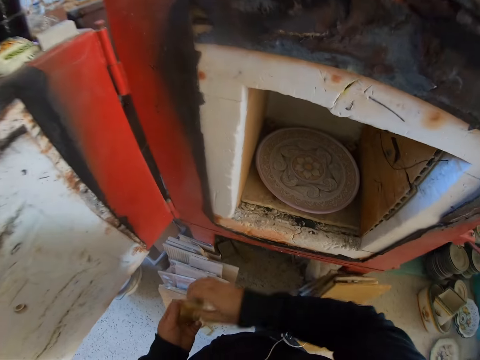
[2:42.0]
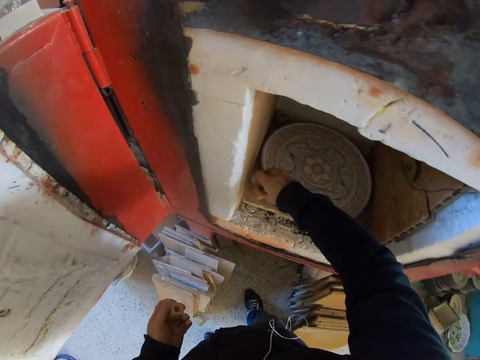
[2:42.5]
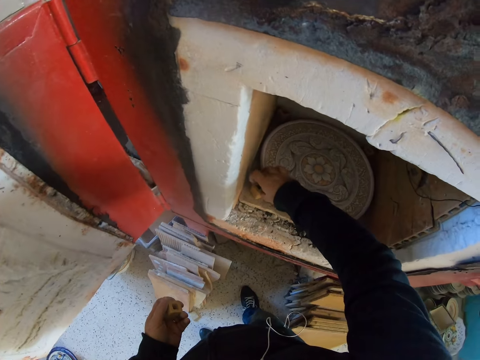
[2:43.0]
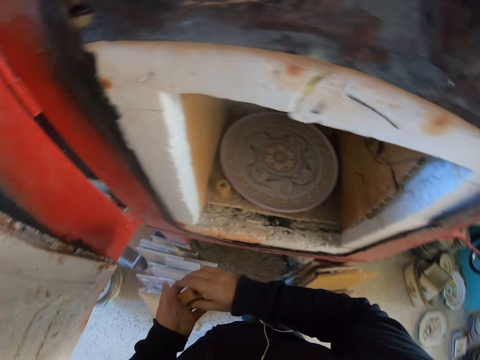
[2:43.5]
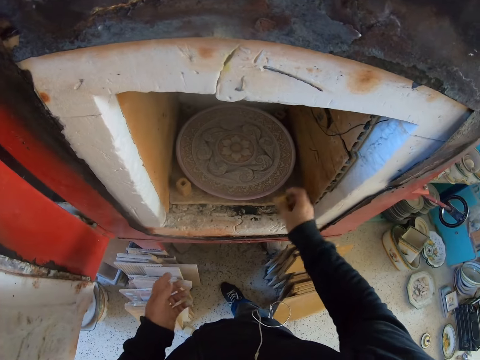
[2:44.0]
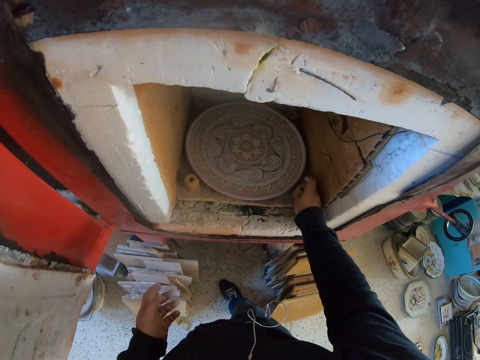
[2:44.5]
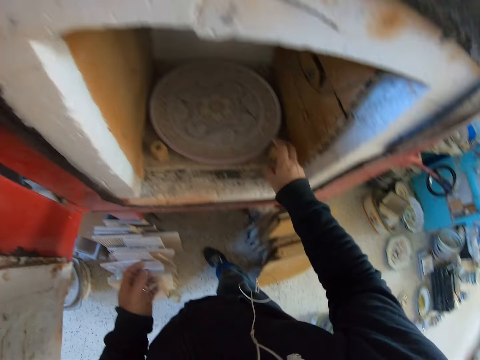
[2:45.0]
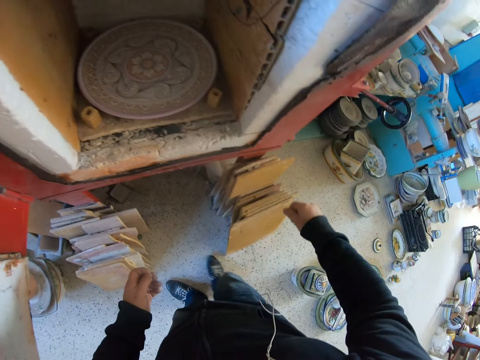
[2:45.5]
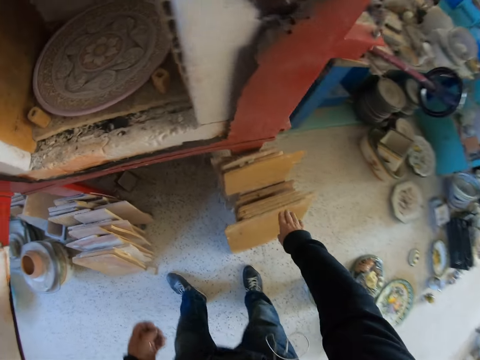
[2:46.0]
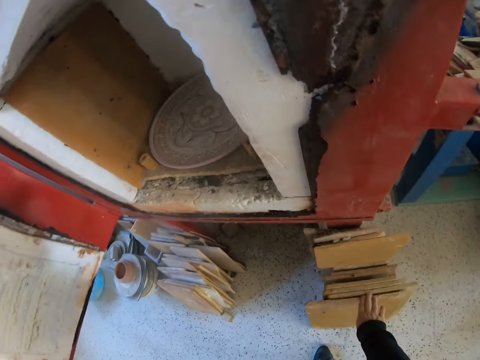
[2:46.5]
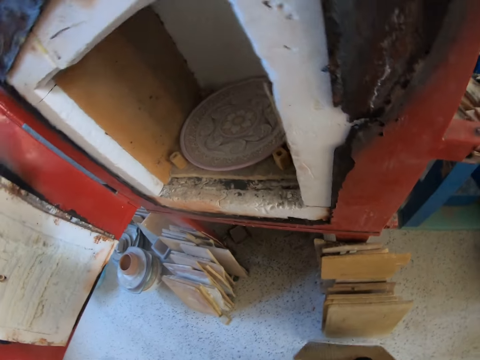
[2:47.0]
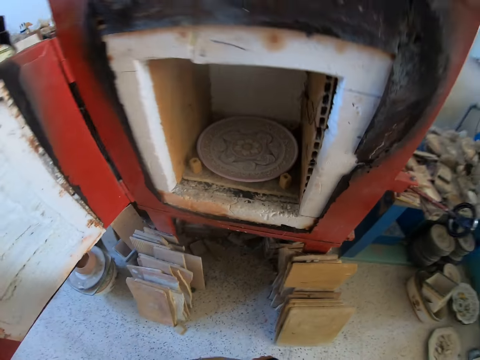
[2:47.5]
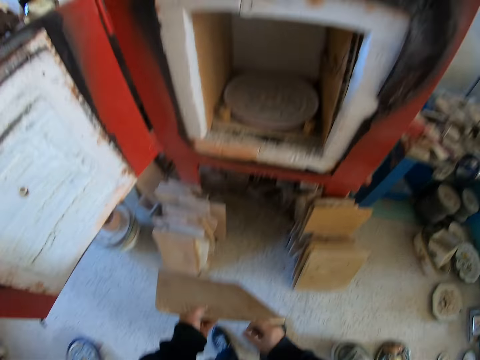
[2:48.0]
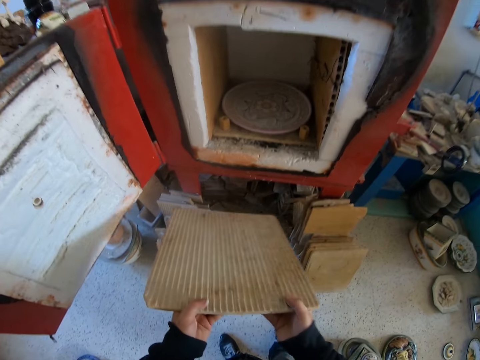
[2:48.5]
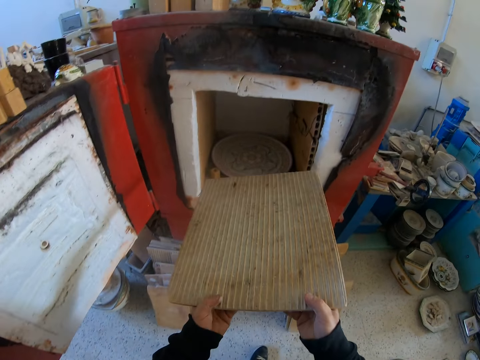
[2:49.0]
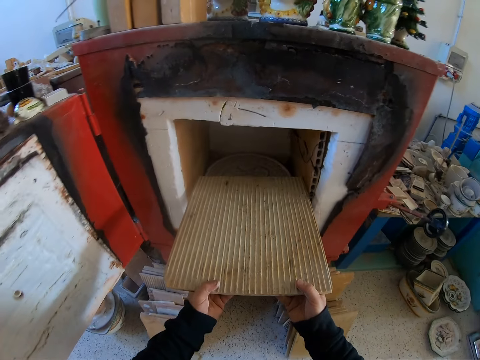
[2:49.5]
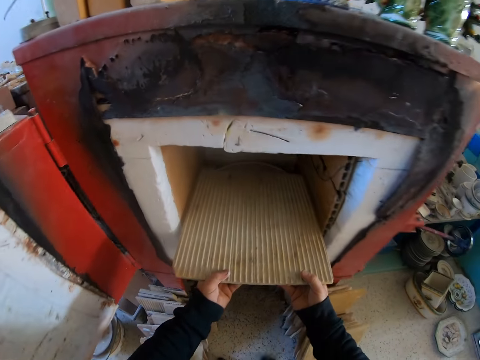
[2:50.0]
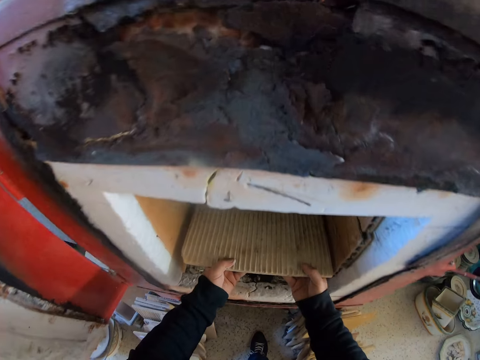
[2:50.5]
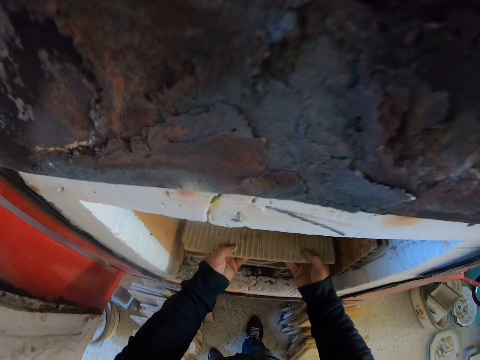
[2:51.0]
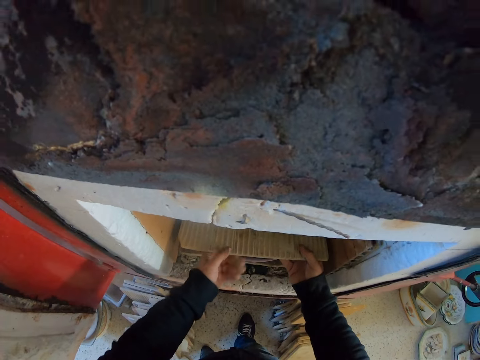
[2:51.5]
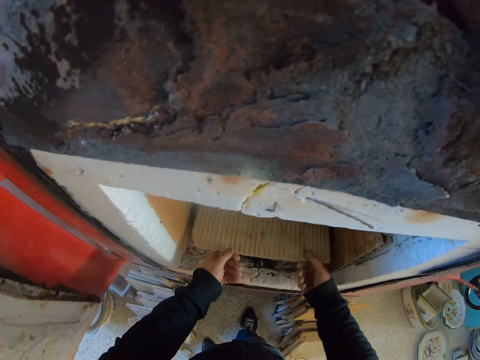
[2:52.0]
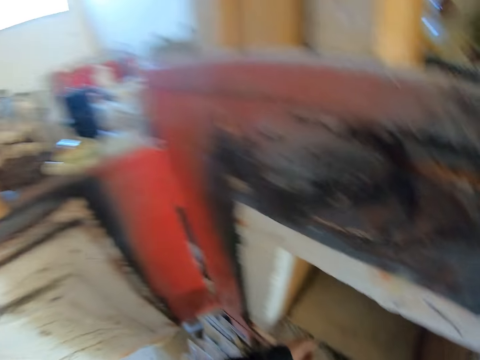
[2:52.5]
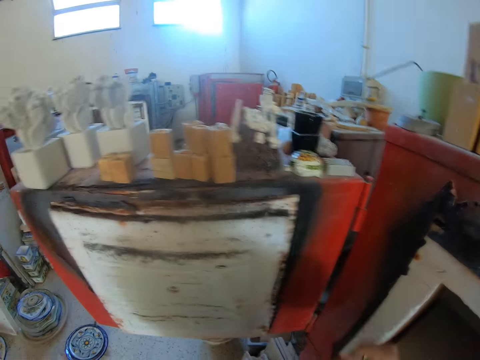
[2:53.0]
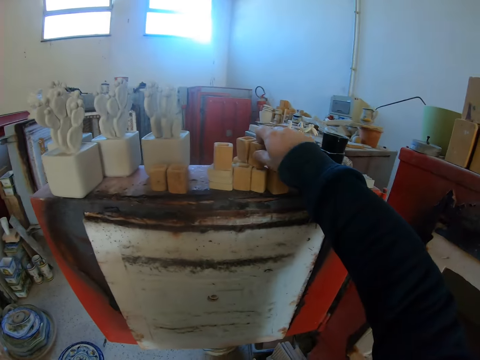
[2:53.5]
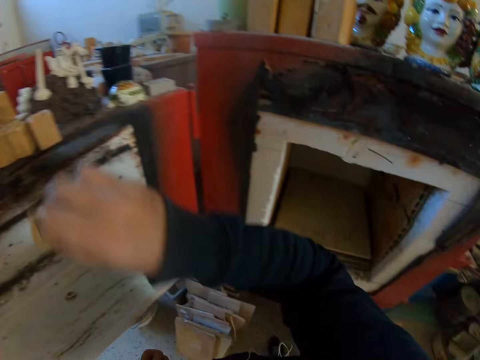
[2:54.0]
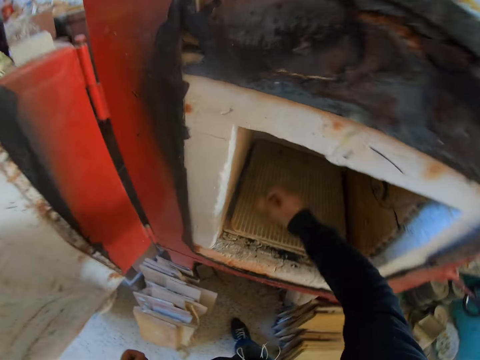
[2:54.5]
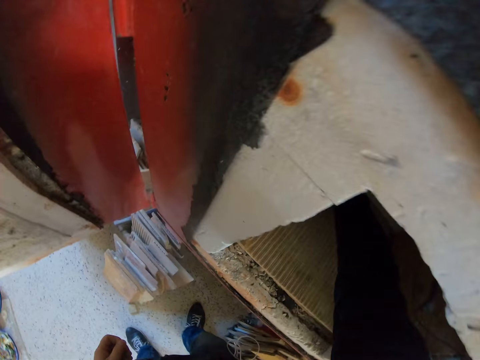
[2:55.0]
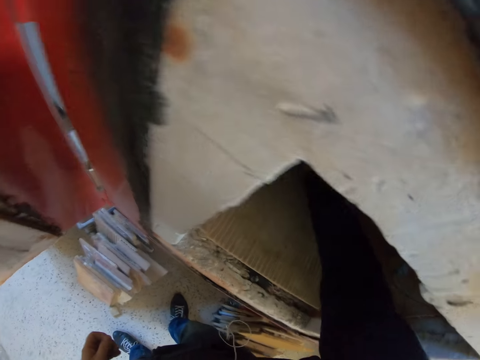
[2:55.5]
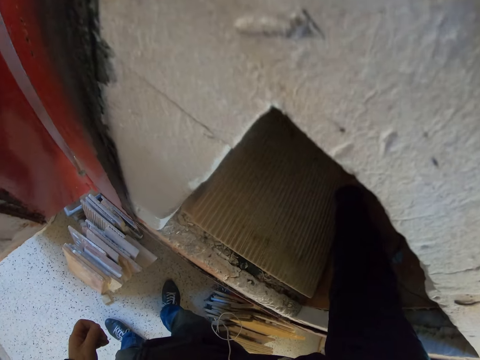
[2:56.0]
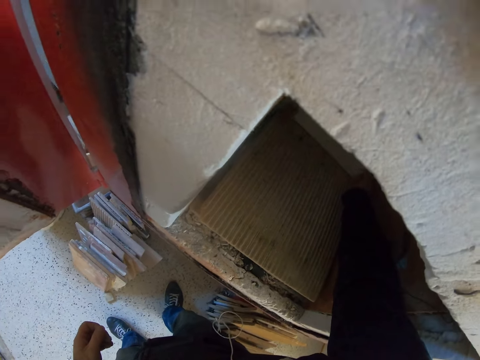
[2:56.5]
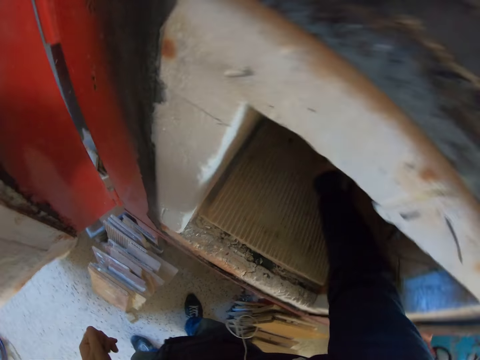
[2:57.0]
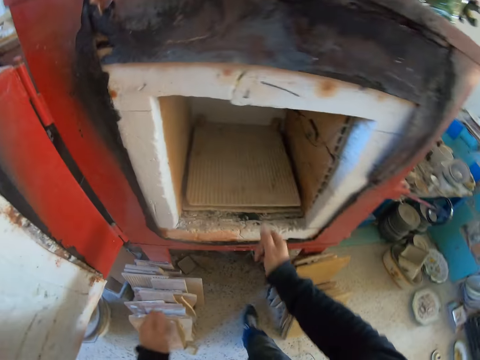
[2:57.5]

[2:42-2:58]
The camera wearer puts a clay stone on the chimney. They put the wood carving in the container. They pick up the board. They put the board in the container. They cover the clay plate with a ceramic. They pick up the wood carving. They put the clay stone on the ceramic cover. They put the wood carving in the container.

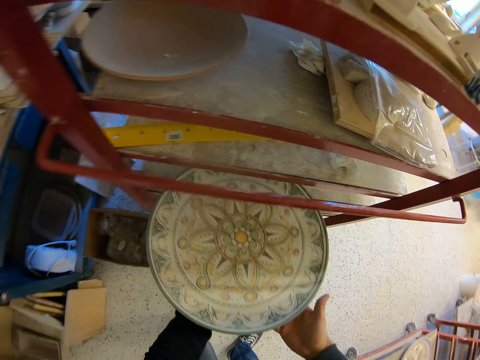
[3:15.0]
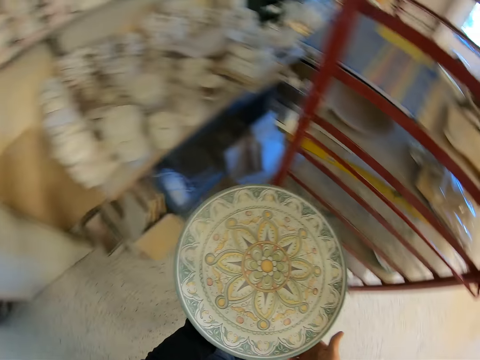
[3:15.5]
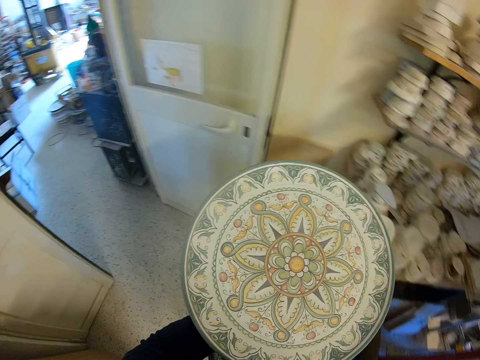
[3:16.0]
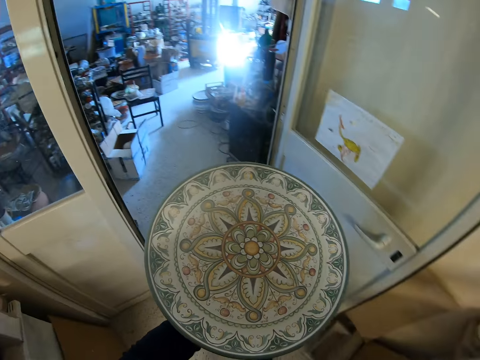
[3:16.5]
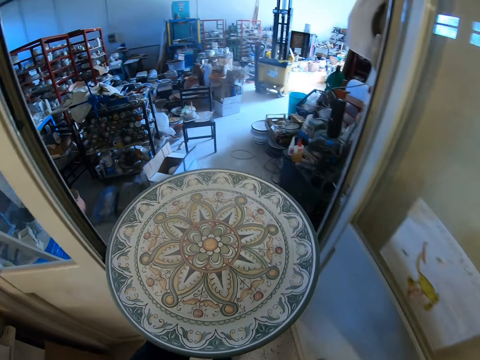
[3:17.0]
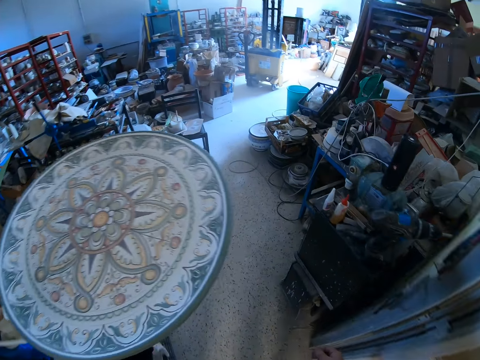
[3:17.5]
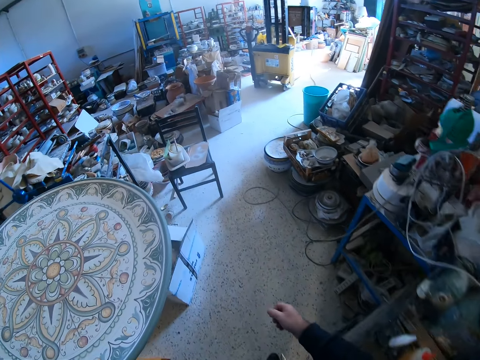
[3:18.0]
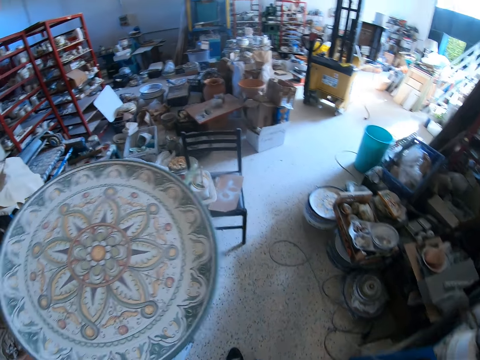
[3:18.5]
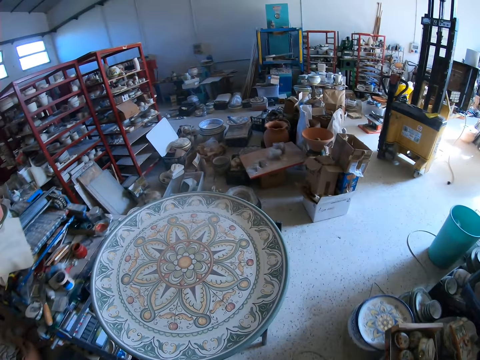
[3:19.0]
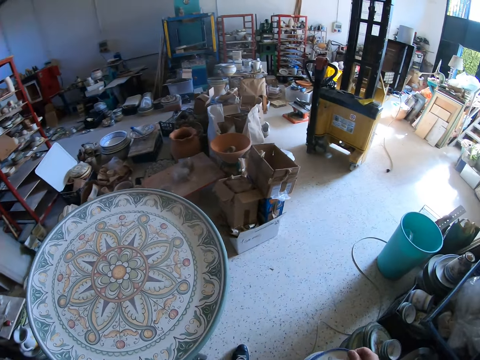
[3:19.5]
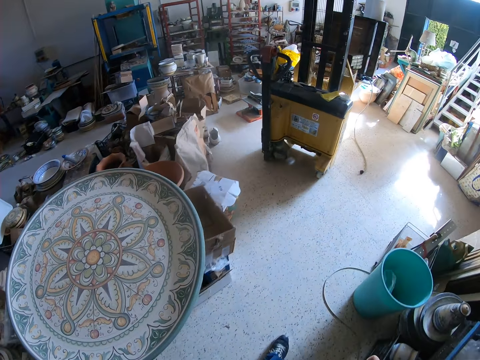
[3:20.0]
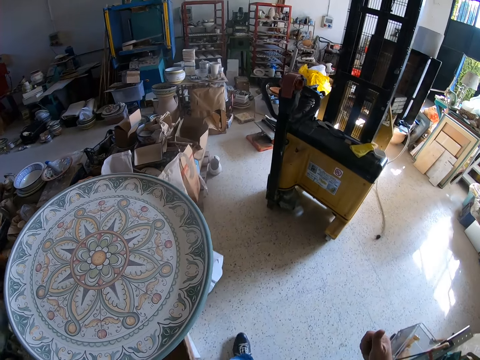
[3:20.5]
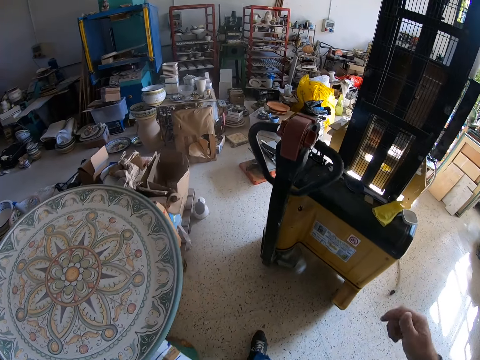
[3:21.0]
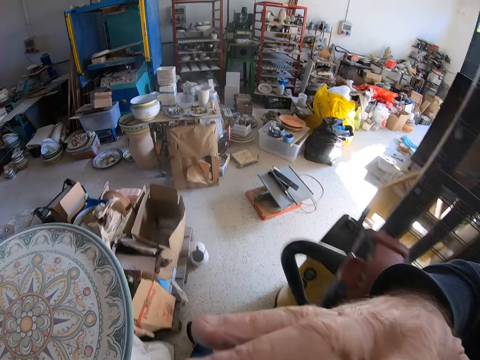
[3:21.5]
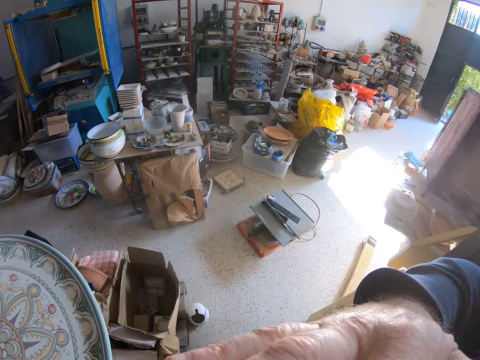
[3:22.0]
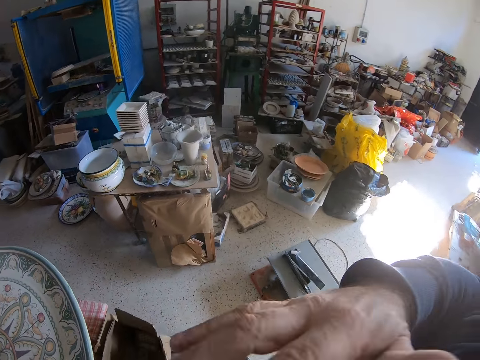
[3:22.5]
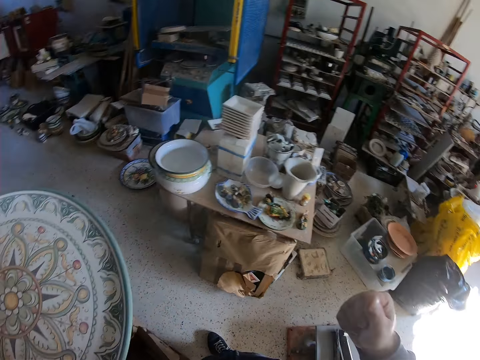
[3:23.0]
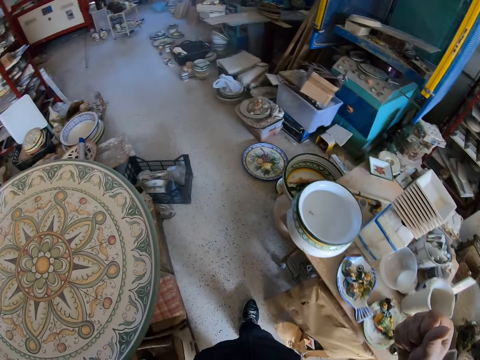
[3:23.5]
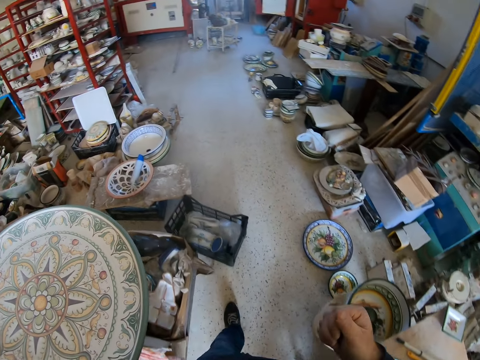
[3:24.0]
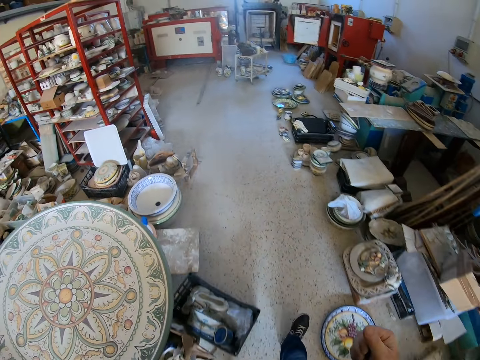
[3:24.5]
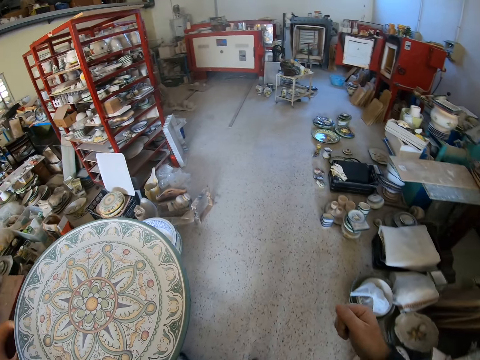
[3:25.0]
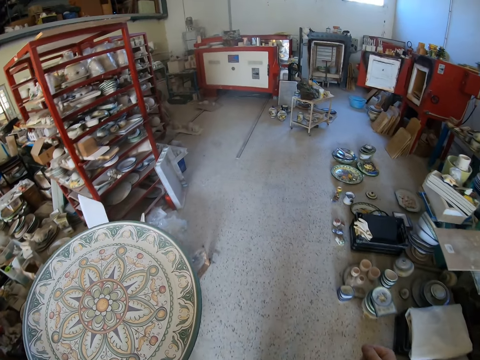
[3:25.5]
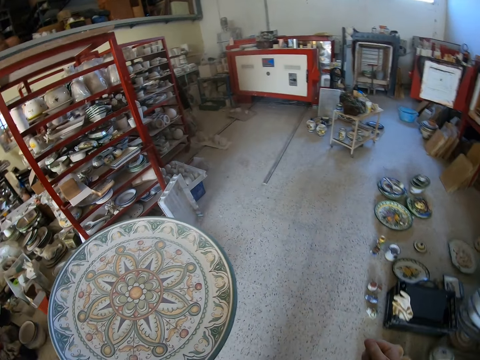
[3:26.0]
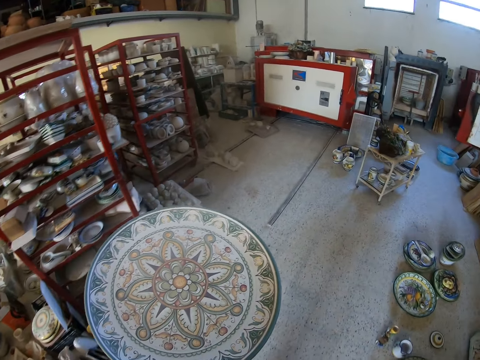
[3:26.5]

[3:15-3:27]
The camera wearer carries the clay plate. They walk to the container.
